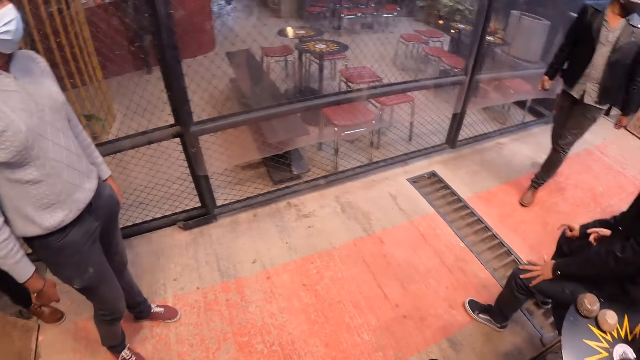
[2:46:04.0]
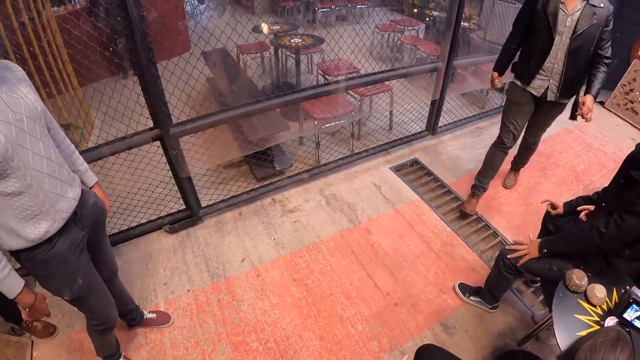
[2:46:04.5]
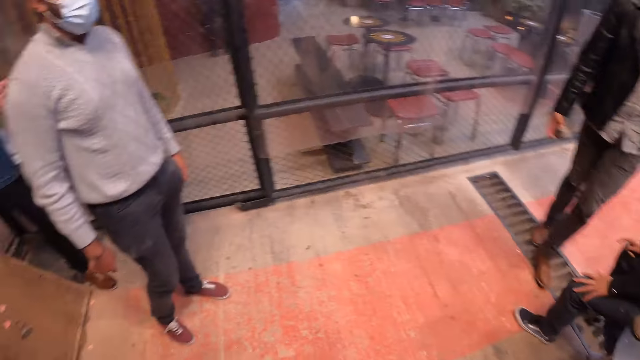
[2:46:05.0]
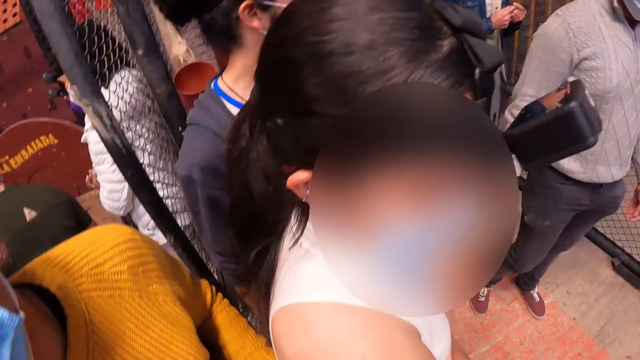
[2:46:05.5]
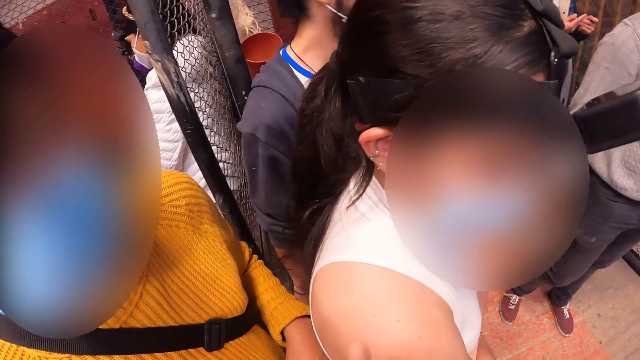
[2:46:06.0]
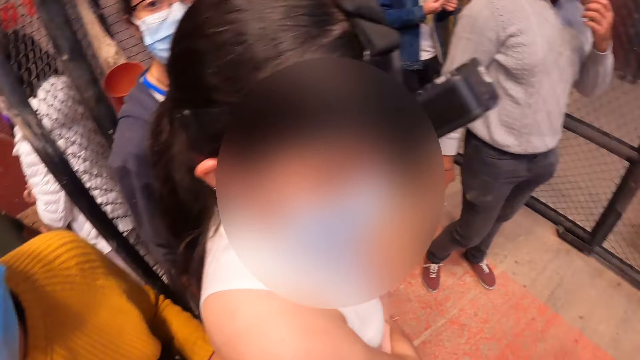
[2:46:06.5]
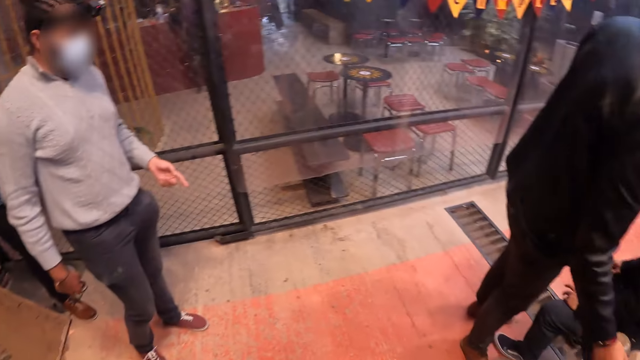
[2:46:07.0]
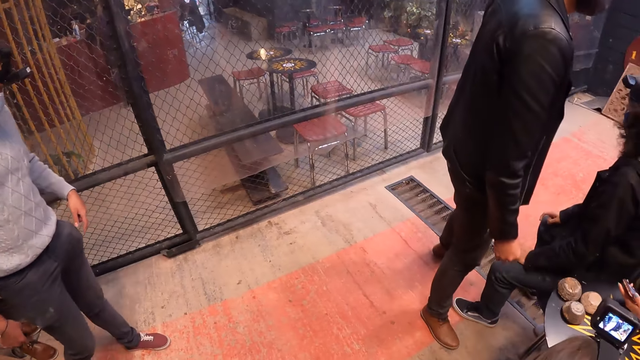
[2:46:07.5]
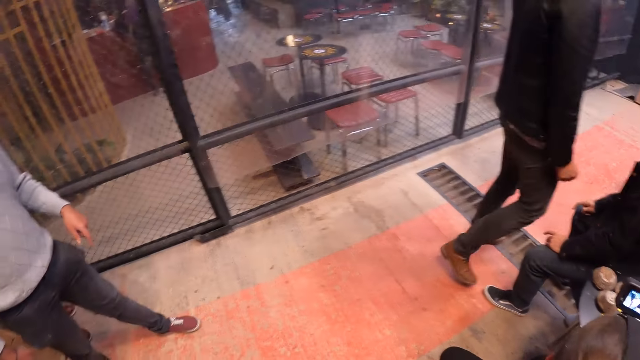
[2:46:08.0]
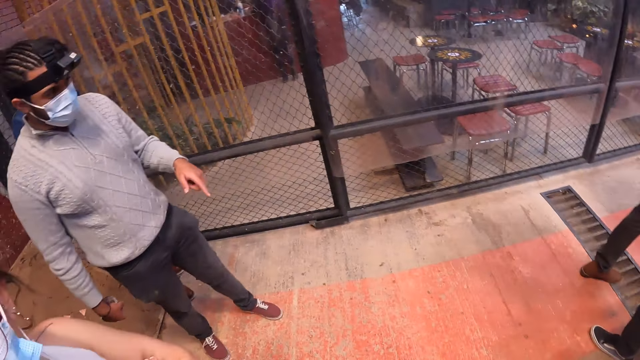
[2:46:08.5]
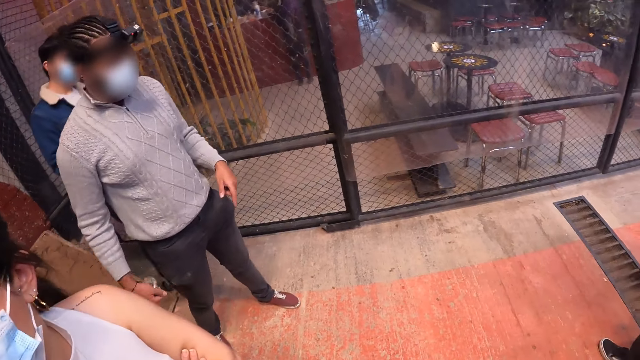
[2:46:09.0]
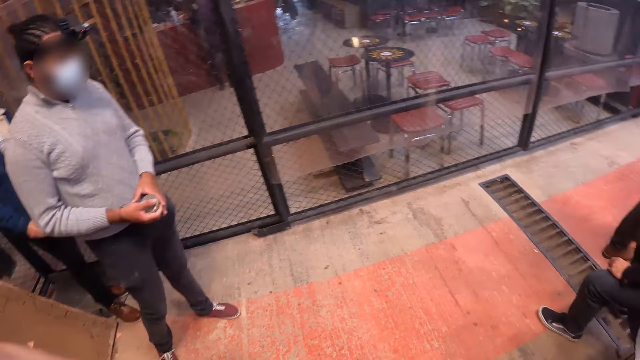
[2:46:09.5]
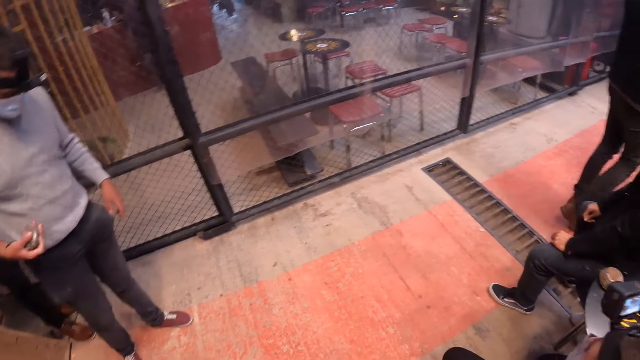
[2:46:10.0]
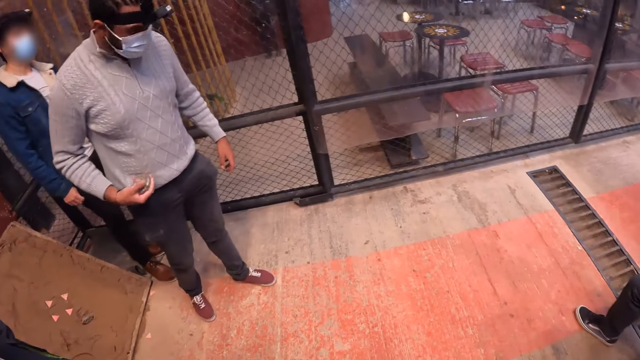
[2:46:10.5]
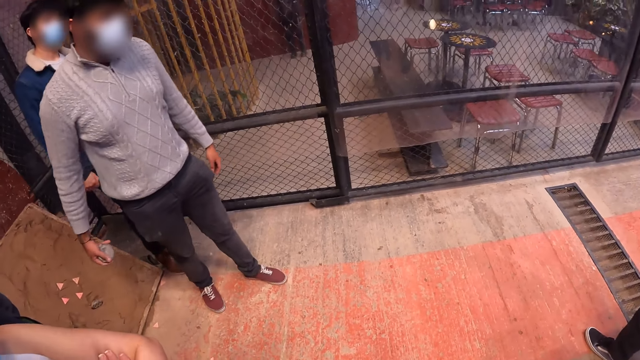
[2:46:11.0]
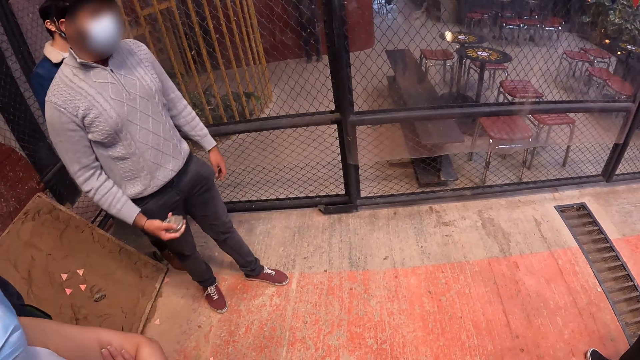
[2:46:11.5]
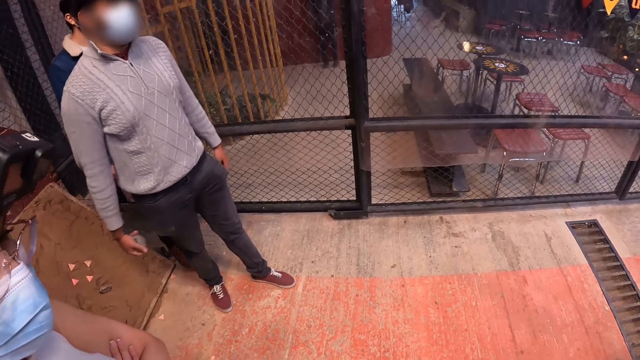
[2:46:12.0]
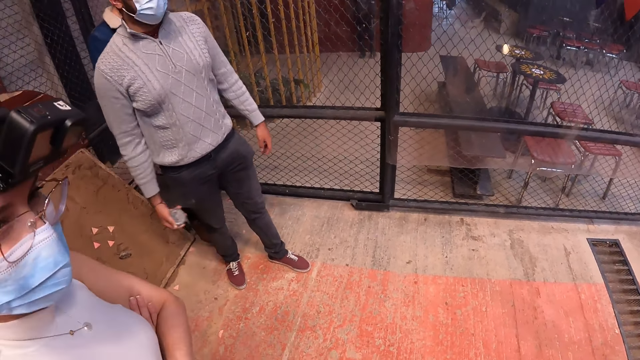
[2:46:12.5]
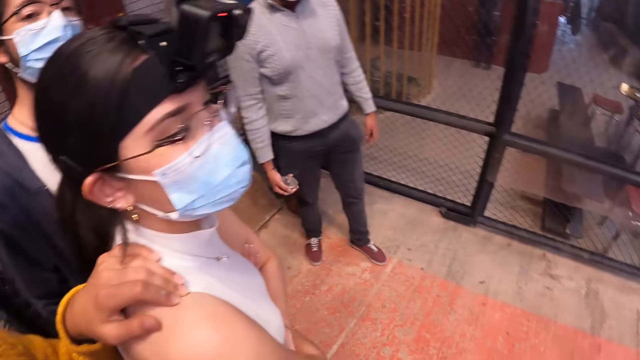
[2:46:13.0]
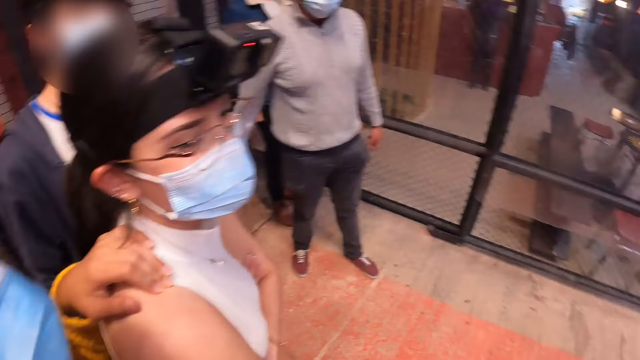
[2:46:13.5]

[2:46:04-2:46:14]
The man places a metal puck in his right hand on the table. The man moves hands.

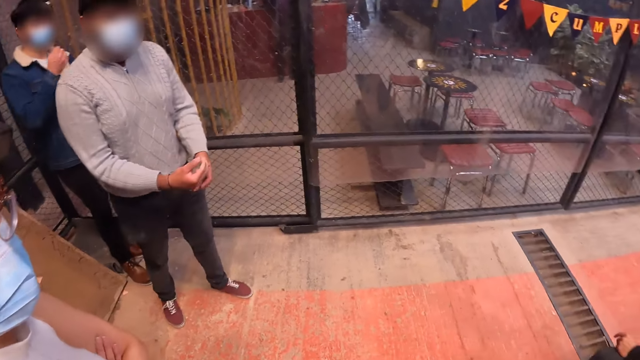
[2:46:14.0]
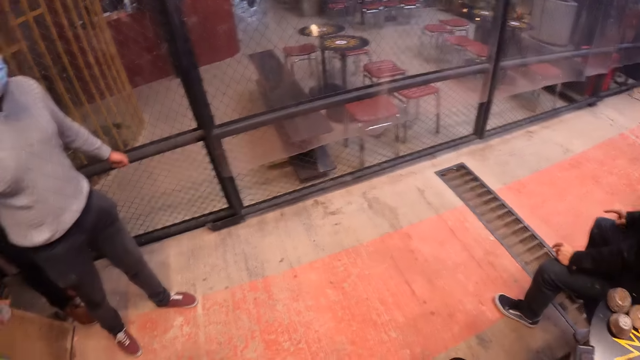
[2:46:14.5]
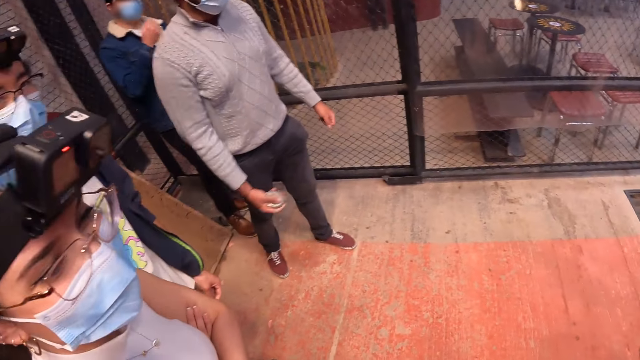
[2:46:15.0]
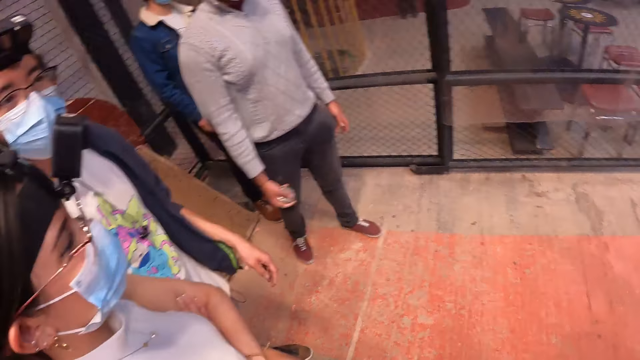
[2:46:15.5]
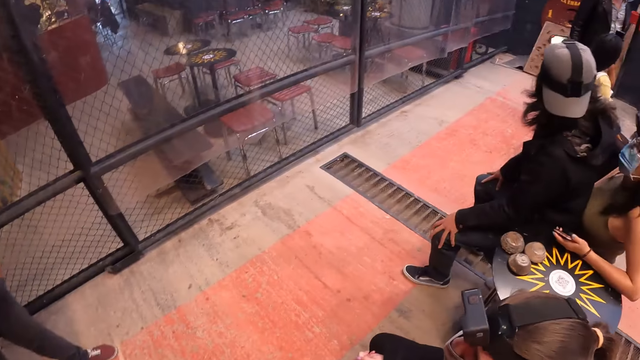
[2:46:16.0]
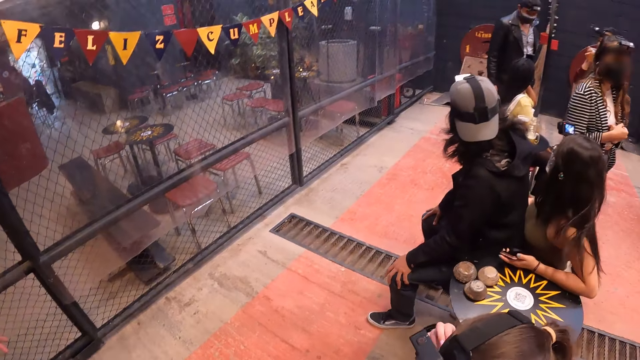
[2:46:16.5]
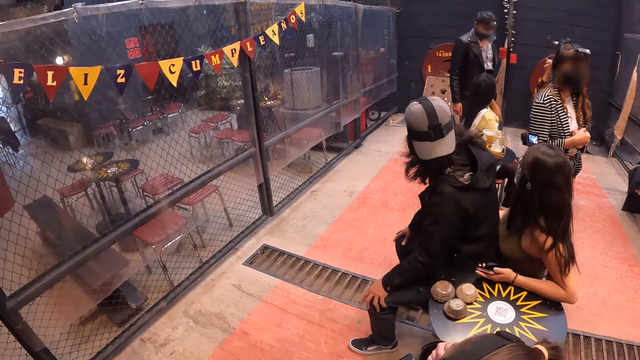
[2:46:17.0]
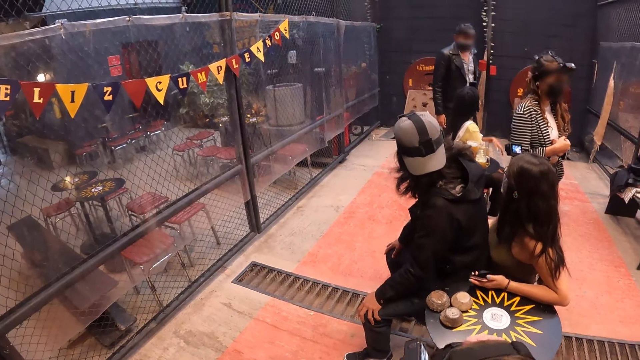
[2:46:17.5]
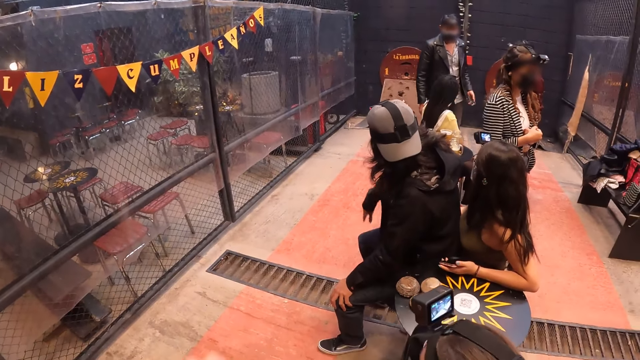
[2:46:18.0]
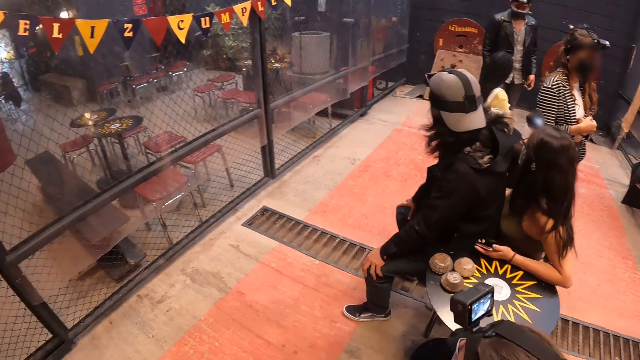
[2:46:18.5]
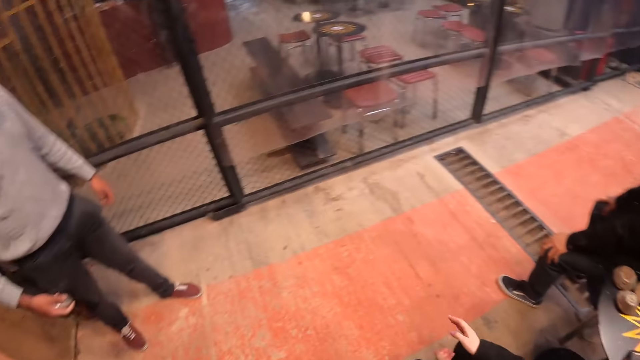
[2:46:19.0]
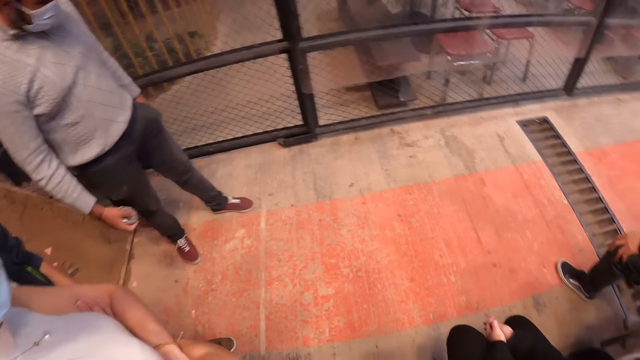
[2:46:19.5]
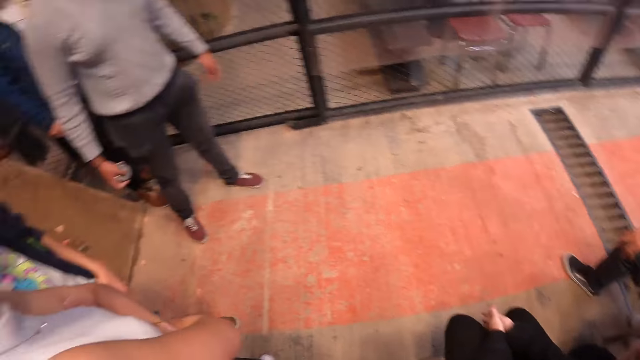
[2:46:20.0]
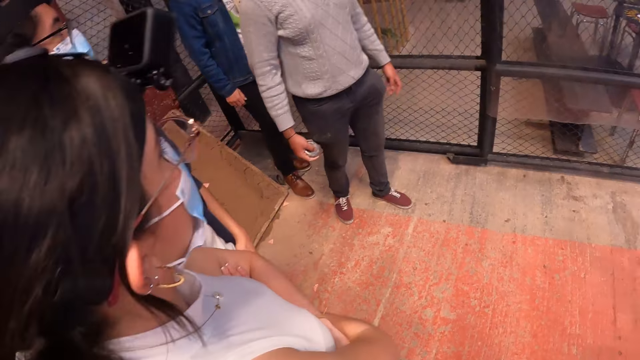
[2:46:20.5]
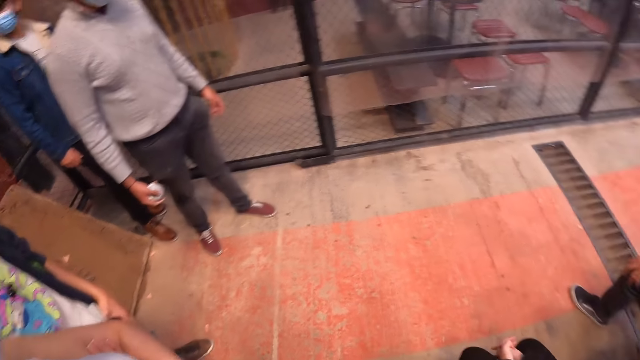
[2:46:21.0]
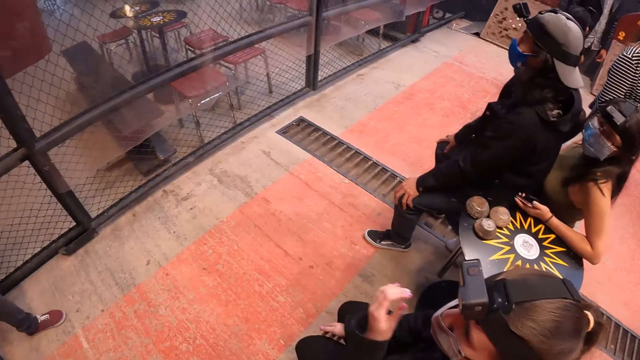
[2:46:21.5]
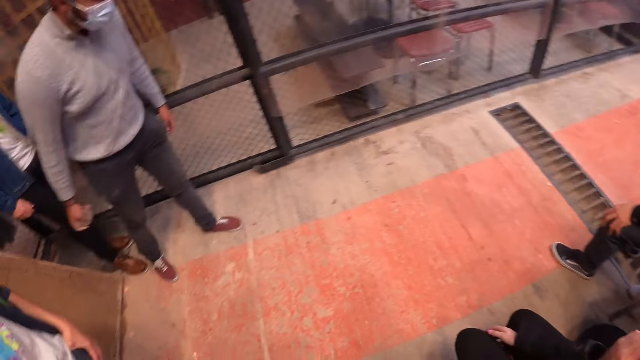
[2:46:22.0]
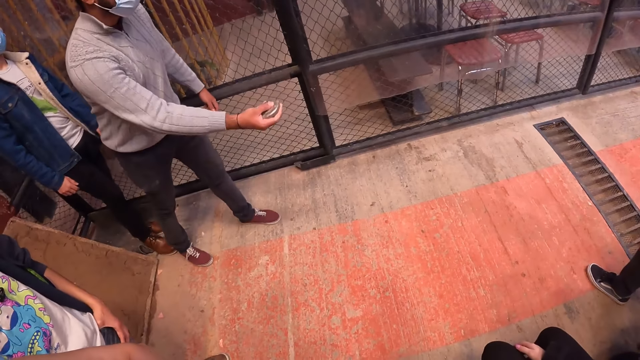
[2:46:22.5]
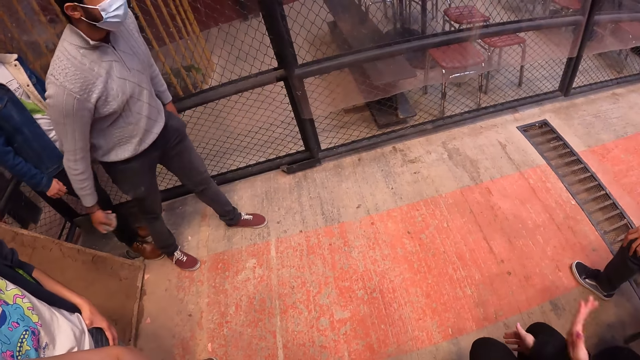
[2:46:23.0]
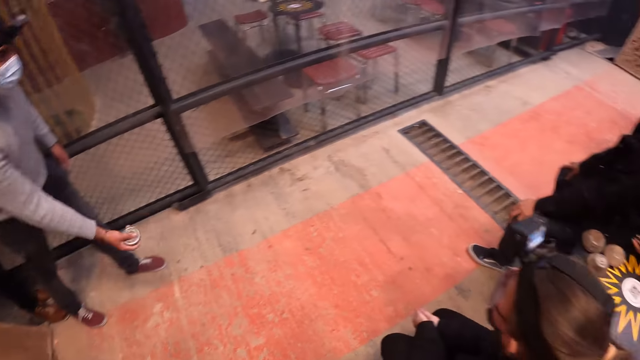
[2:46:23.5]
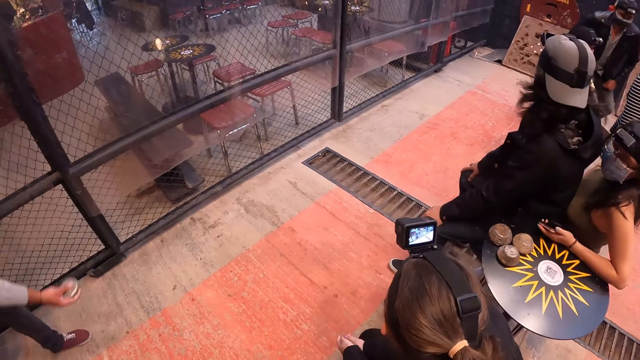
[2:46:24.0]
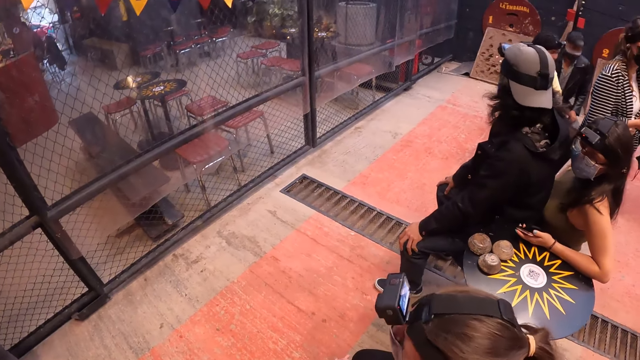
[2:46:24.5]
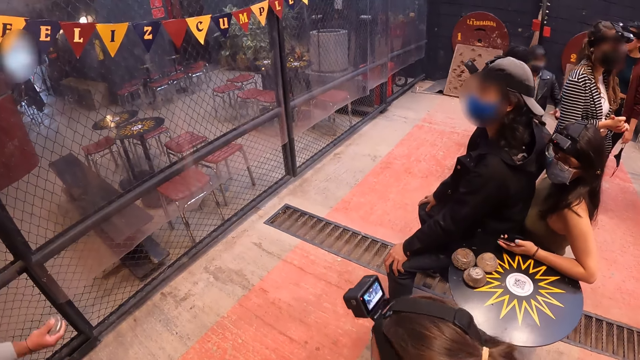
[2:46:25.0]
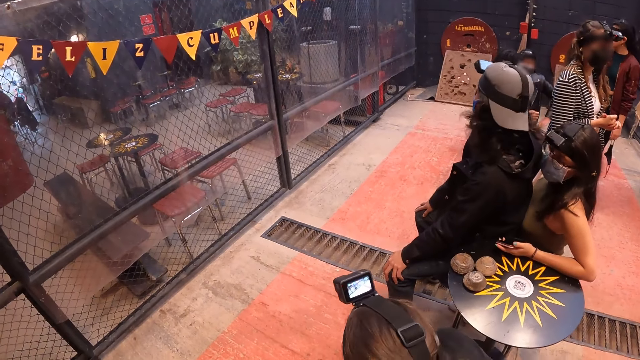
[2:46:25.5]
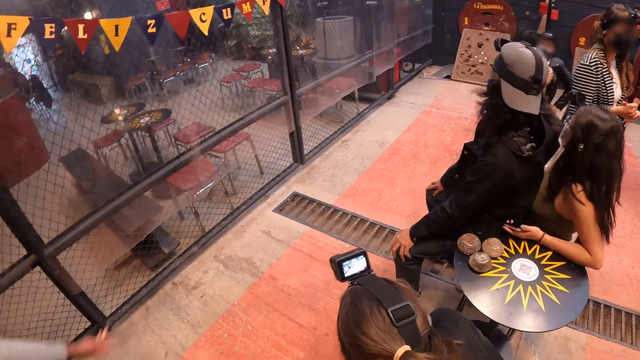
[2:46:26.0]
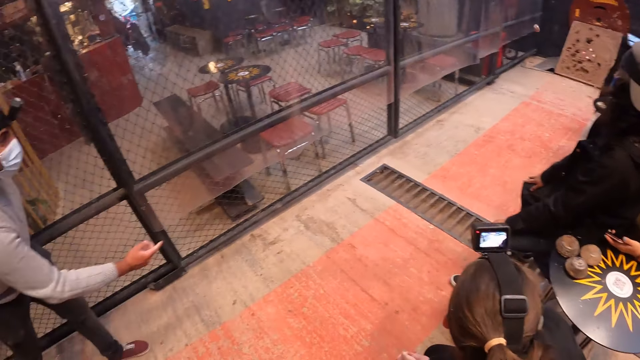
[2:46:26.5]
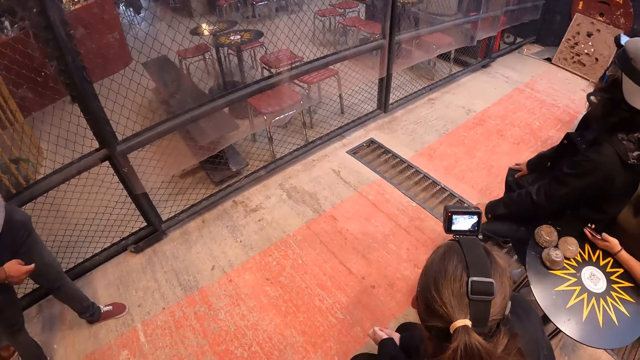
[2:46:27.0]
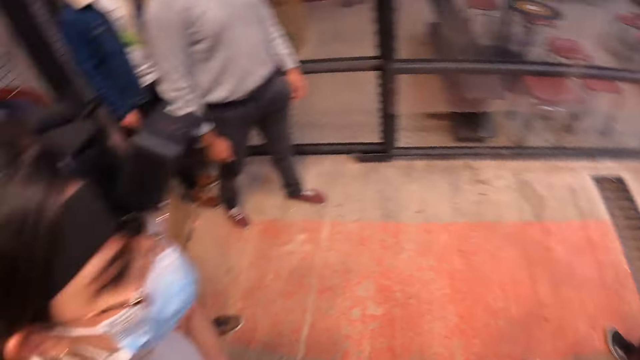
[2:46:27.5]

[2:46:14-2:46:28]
The camera wearer looks around the room, moves hands, and looks around the room. A man swings hands. The man throws a metal puck in his right hand at the target post.
